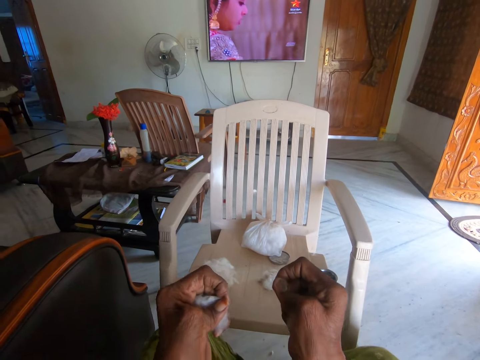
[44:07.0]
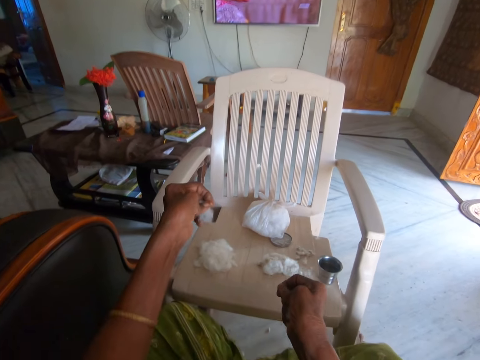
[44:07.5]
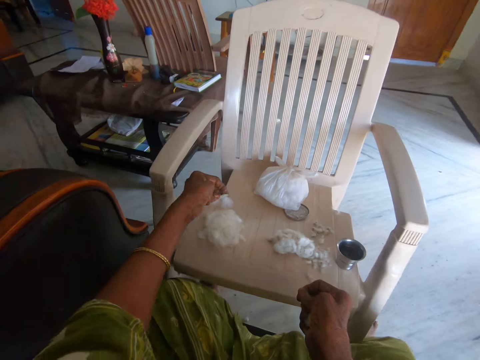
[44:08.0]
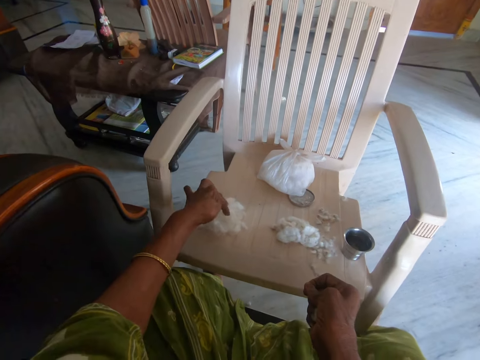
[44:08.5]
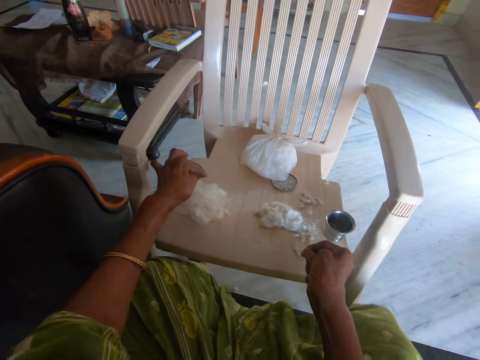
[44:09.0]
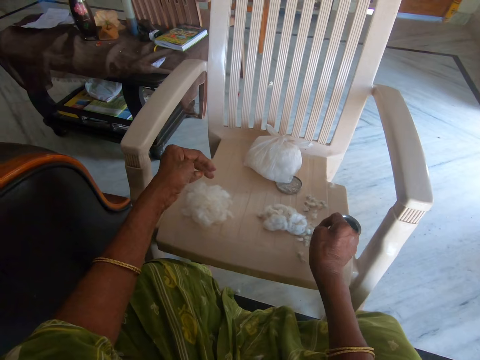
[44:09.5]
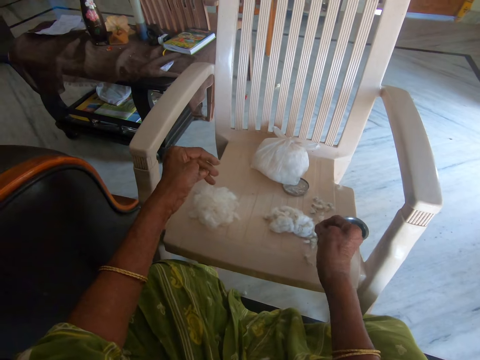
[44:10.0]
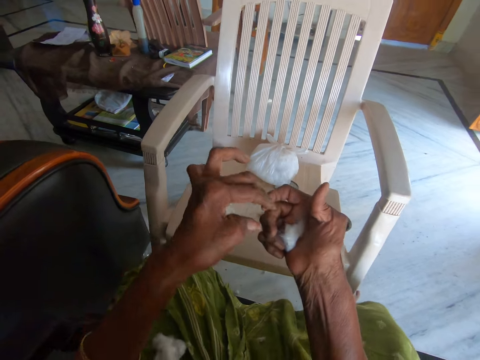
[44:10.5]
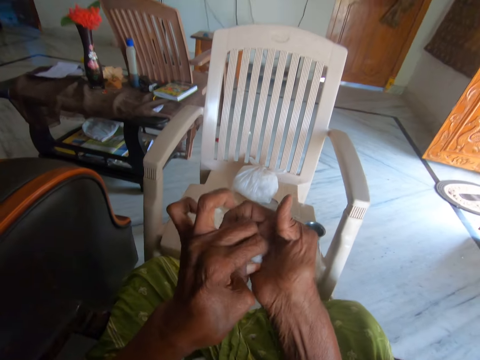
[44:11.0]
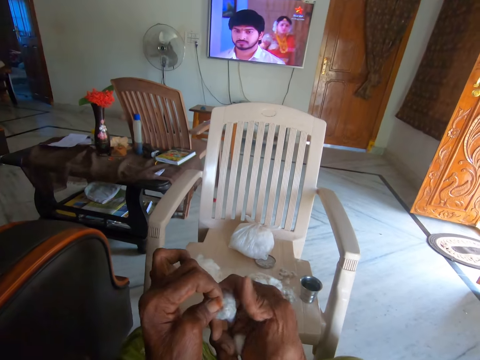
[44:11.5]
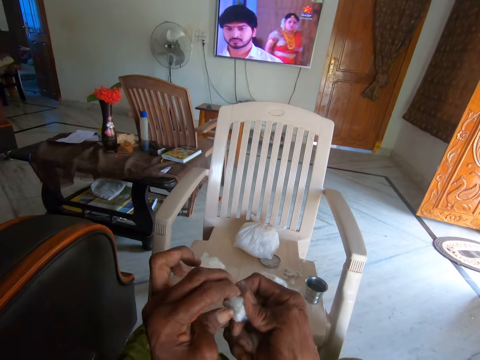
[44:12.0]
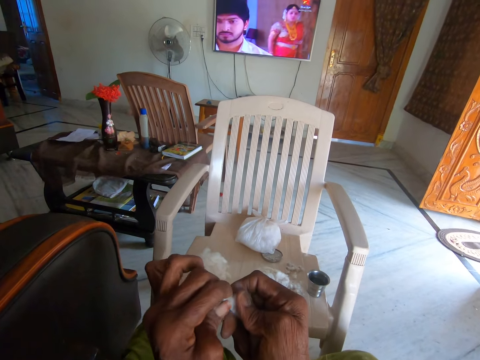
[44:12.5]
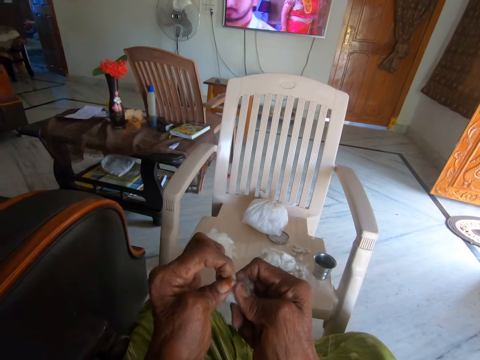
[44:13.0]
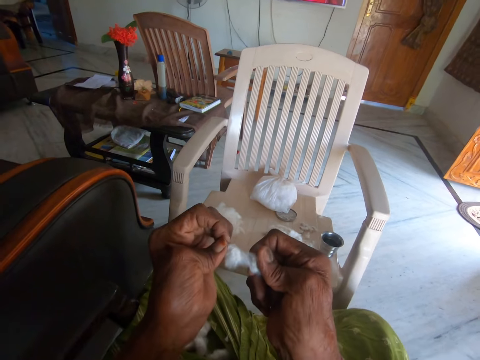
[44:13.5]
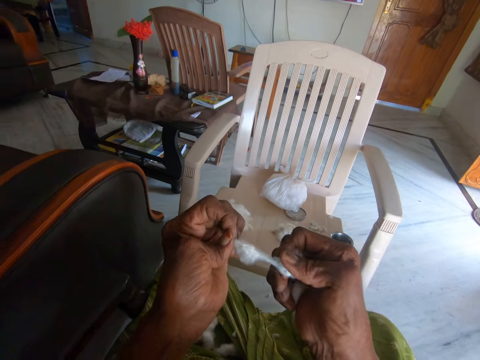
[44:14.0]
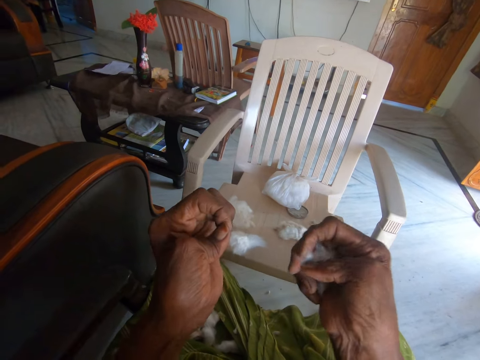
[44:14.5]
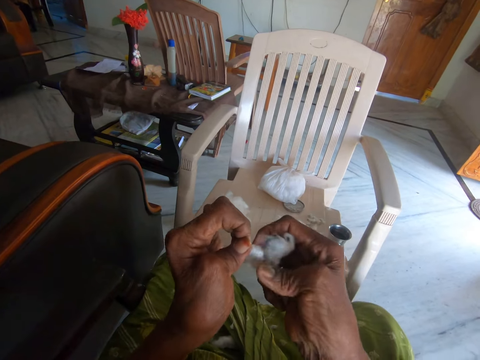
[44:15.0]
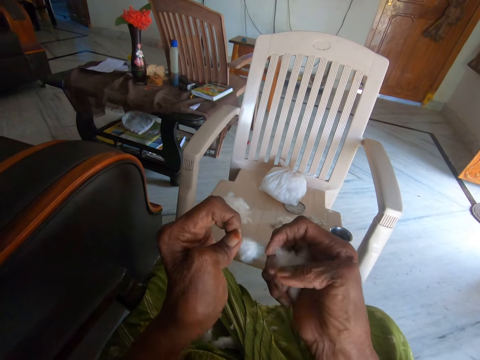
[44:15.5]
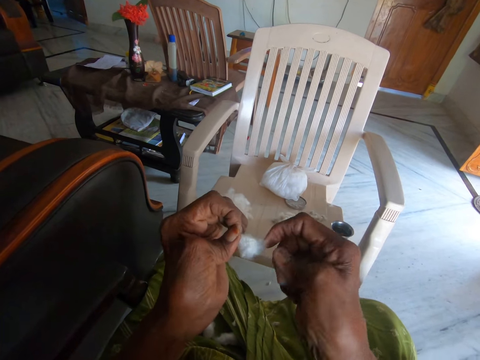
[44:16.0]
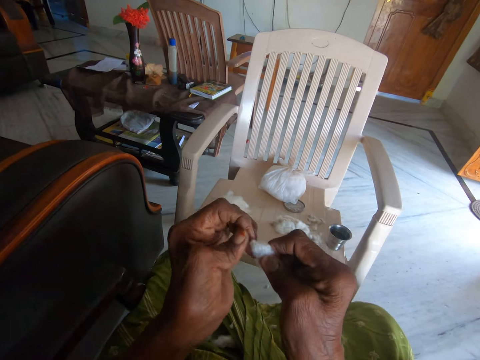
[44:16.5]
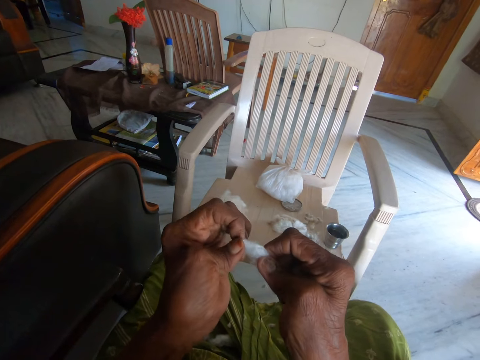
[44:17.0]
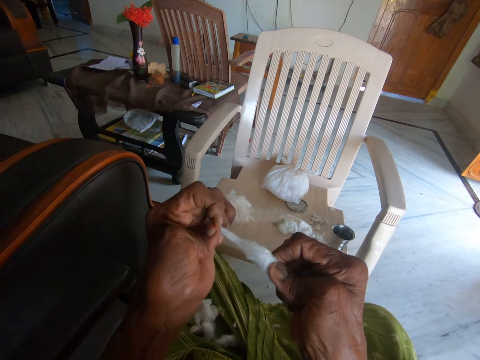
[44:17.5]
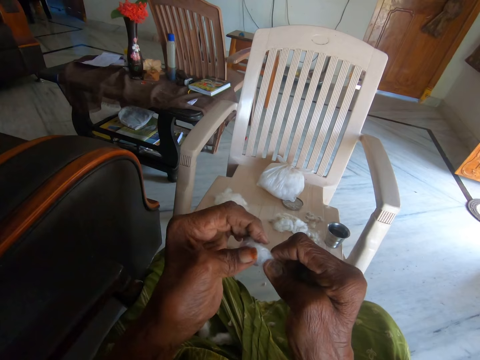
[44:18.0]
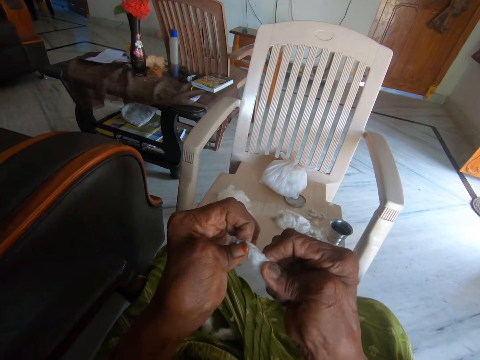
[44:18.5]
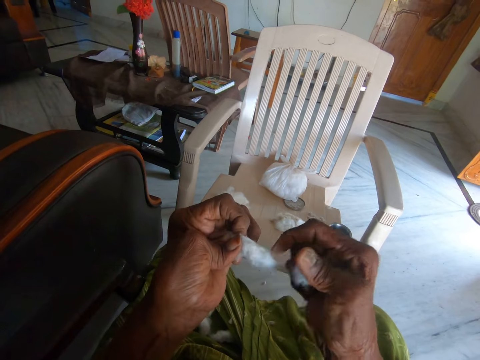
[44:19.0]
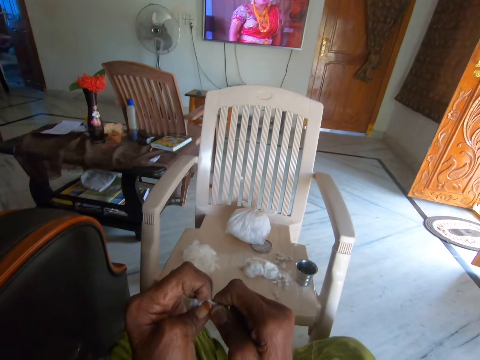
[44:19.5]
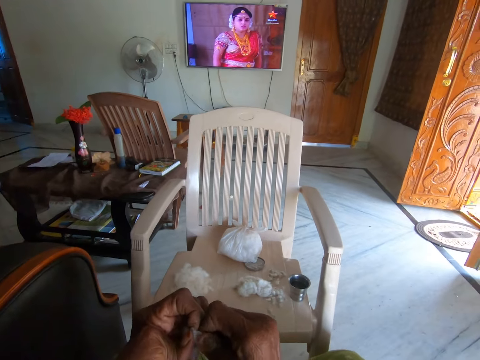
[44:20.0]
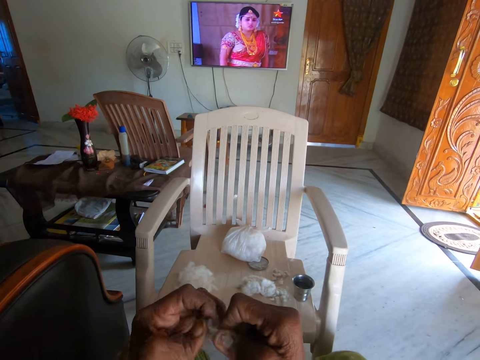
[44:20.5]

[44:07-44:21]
The camera wearer drops the cotton on the chair with her left hand. She drops the dirt on the chair with her right hand. She picks the cotton wool from her right hand. She tears the cotton wool into pieces. She separates the cotton wool from the dirt with both hands.

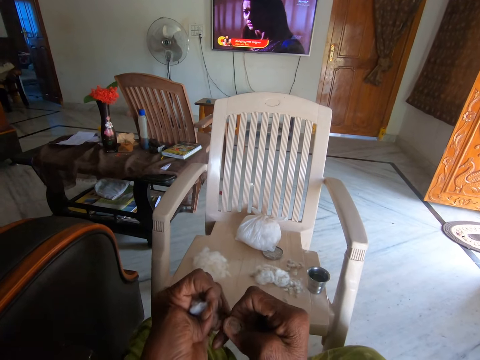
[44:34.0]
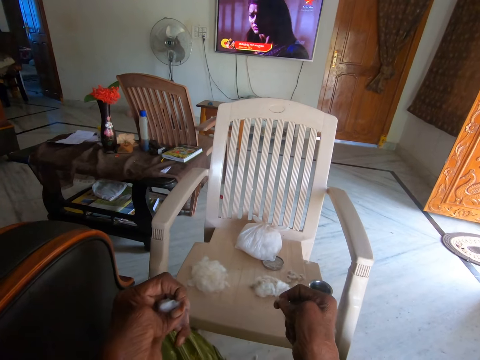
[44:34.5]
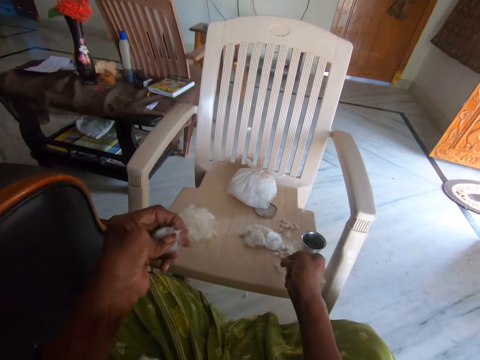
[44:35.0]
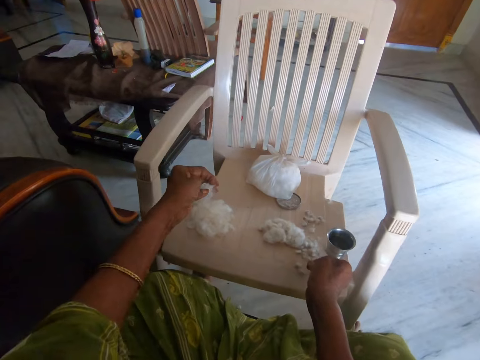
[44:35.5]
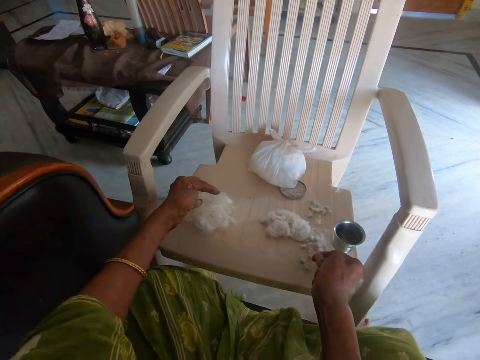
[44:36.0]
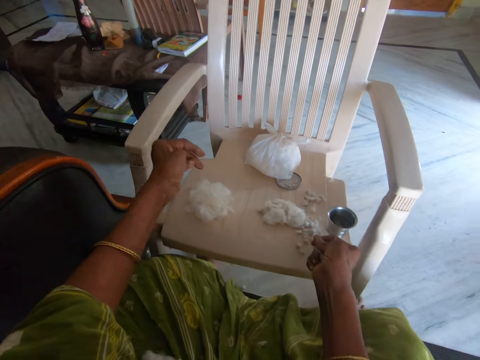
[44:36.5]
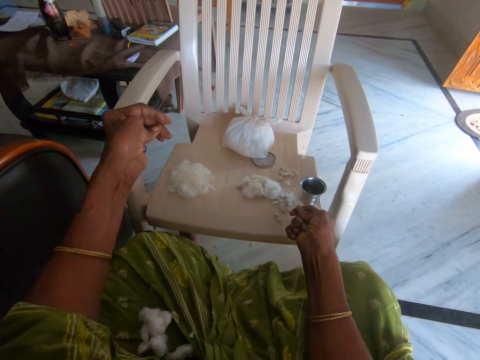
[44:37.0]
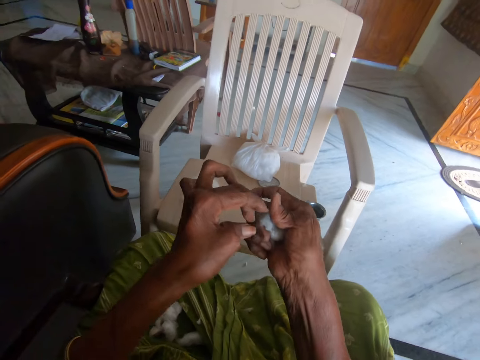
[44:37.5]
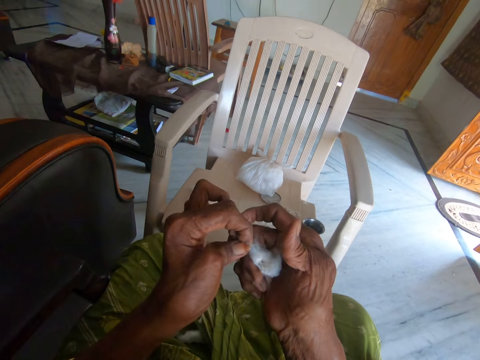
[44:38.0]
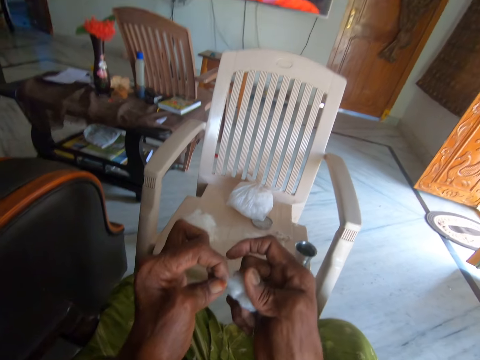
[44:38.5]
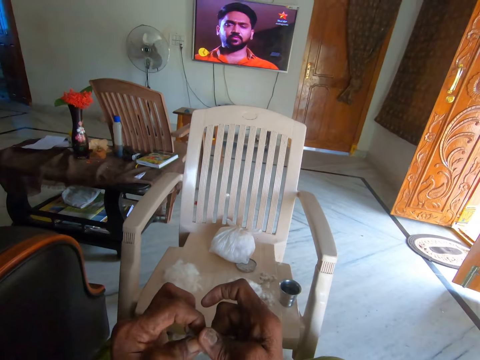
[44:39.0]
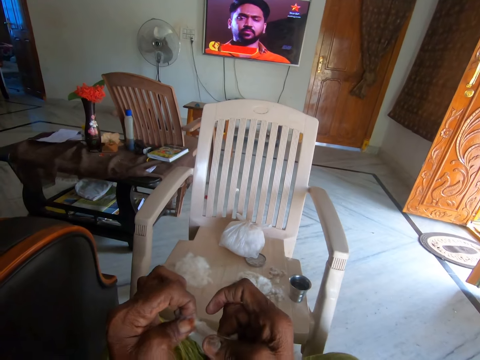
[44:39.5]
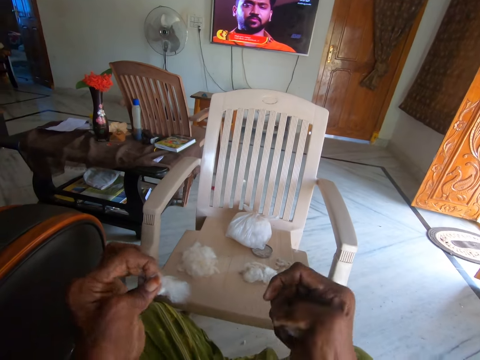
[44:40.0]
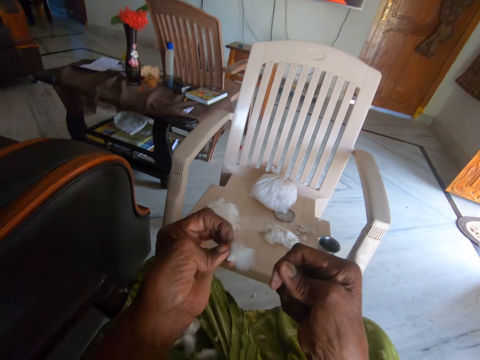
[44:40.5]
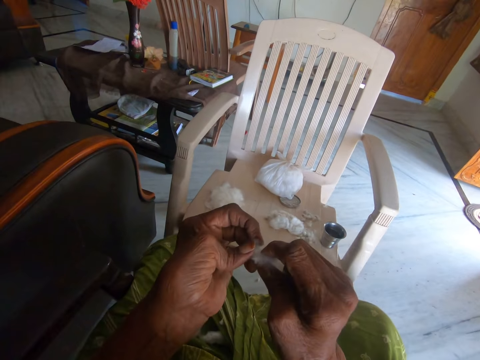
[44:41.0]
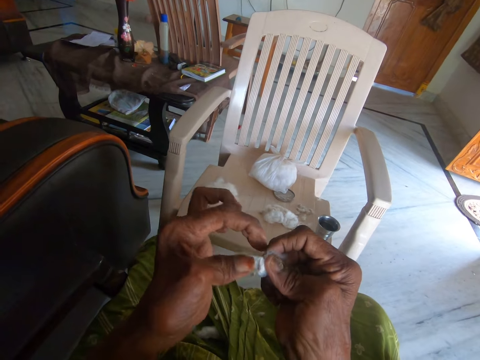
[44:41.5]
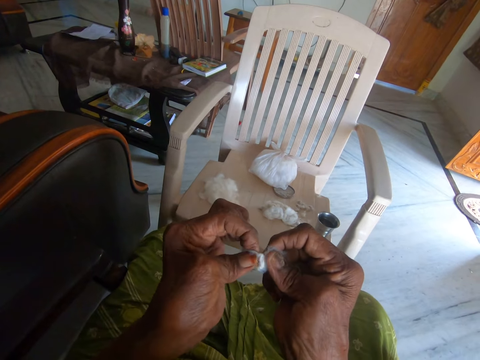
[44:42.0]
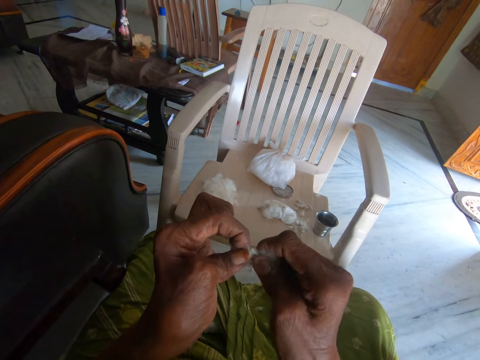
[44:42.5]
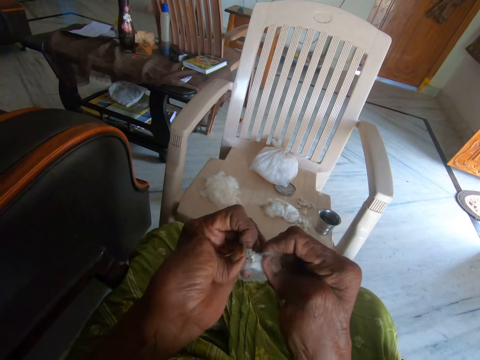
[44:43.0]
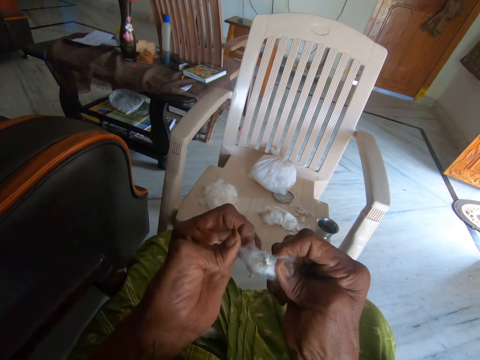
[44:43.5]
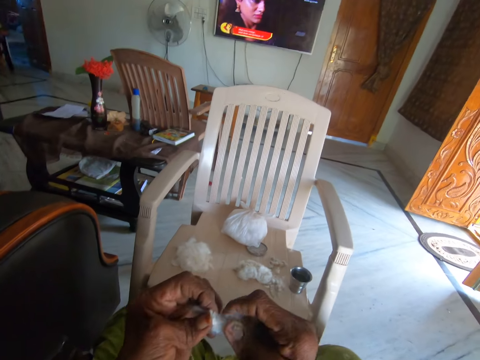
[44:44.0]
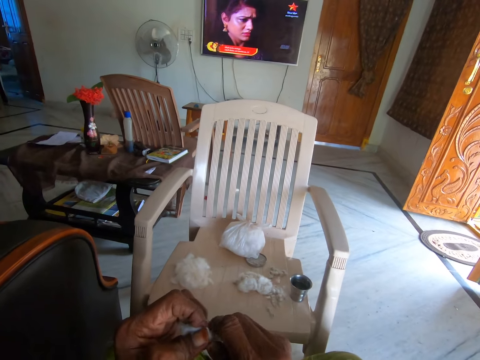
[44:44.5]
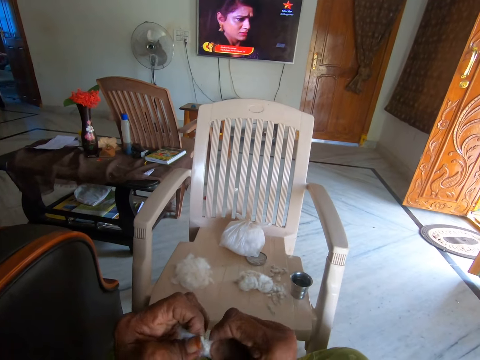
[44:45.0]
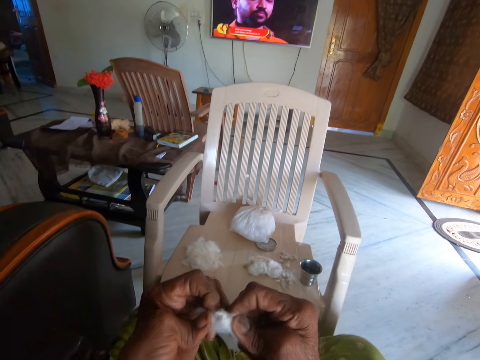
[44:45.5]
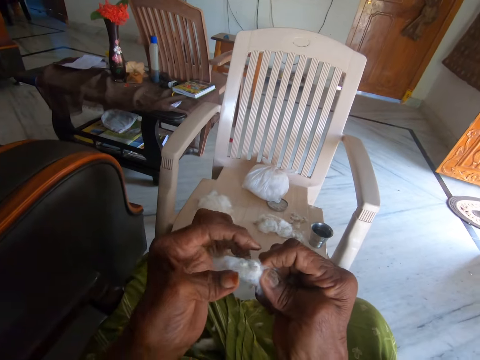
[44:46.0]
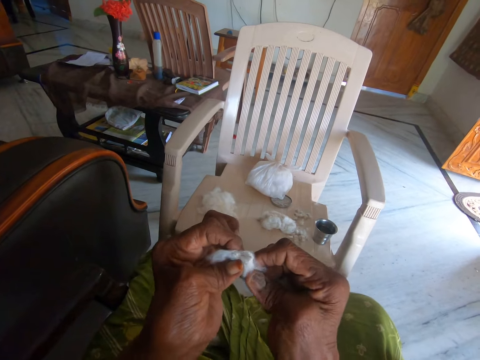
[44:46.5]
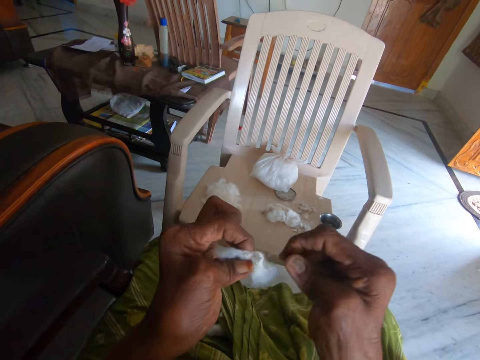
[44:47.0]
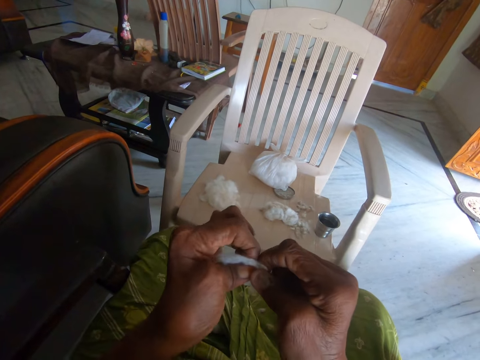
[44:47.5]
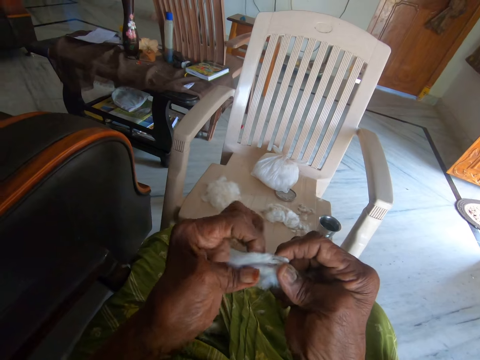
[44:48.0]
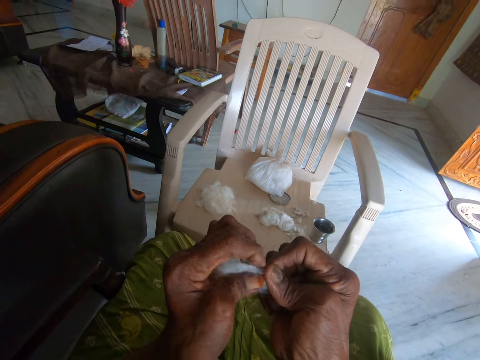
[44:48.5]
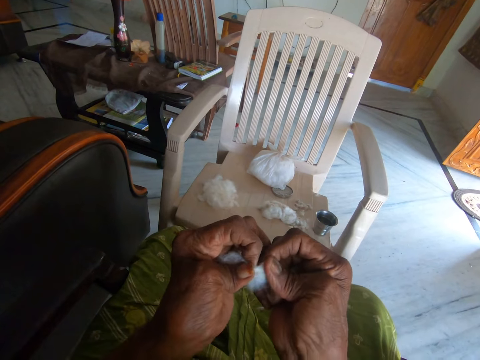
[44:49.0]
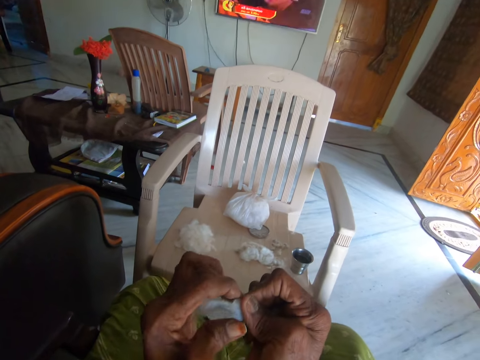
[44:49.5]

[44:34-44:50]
The camera wearer drops the cotton wool and dirt on the chair with both hands. She picks the cotton wool from her right hand. She tears the cotton wool into pieces. She separates the cotton wool from the dirt with both hands.
